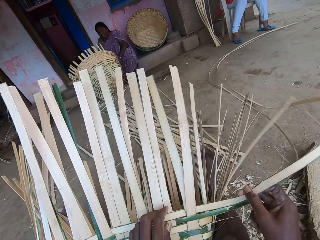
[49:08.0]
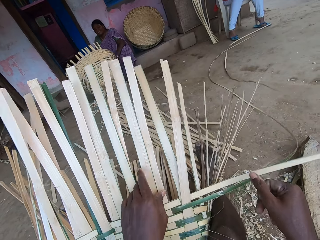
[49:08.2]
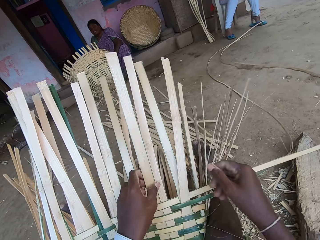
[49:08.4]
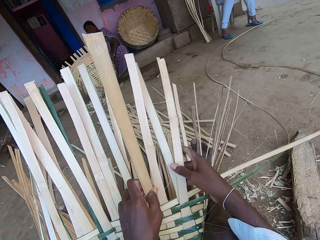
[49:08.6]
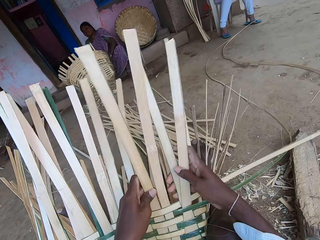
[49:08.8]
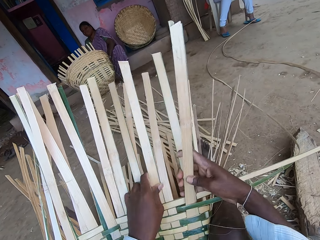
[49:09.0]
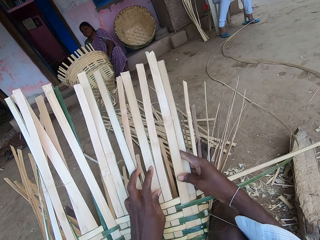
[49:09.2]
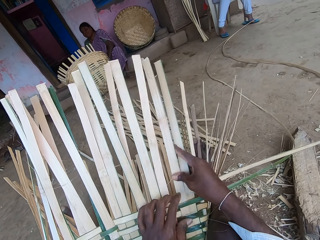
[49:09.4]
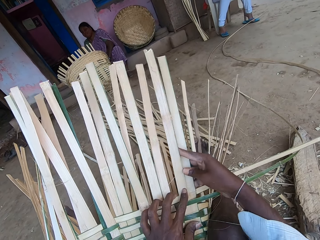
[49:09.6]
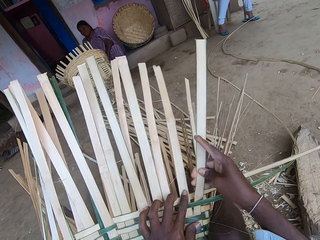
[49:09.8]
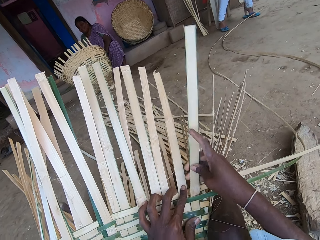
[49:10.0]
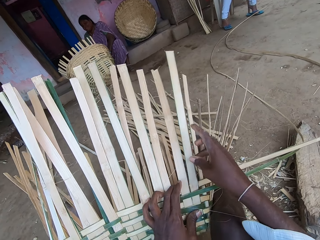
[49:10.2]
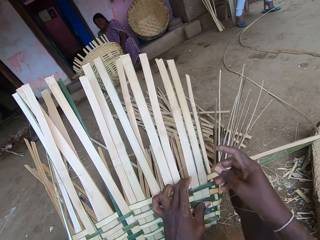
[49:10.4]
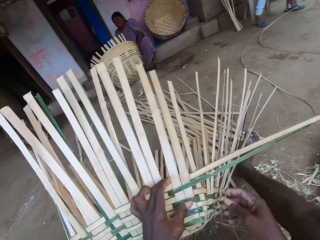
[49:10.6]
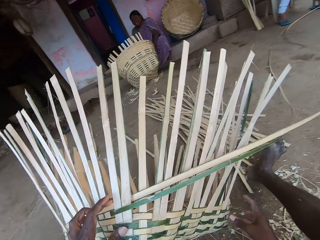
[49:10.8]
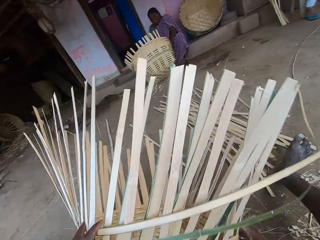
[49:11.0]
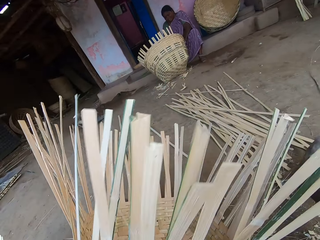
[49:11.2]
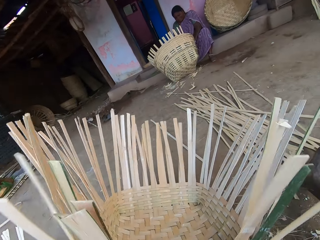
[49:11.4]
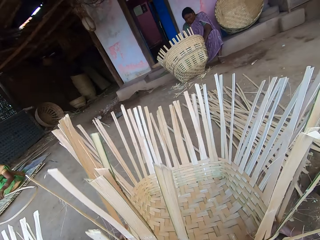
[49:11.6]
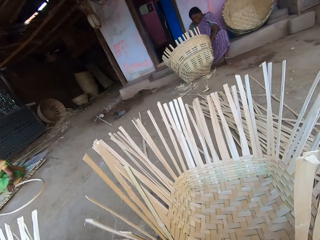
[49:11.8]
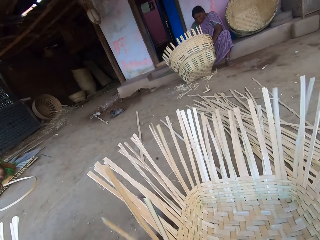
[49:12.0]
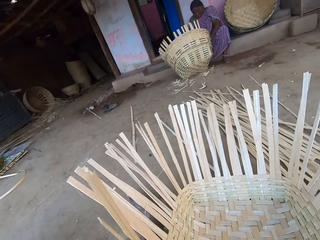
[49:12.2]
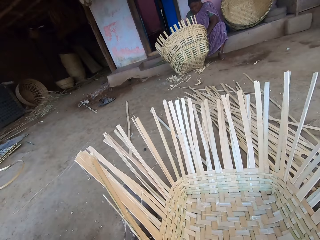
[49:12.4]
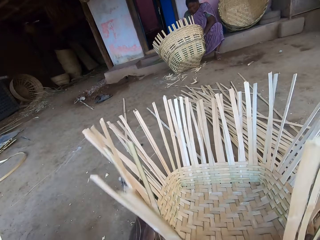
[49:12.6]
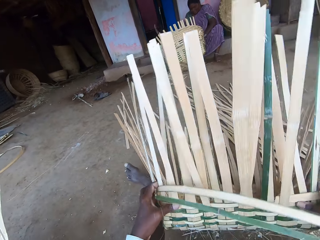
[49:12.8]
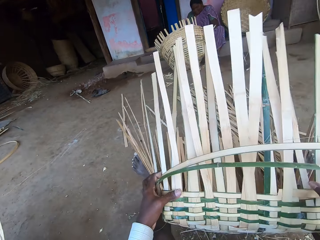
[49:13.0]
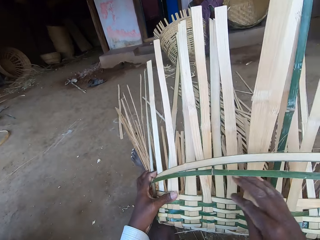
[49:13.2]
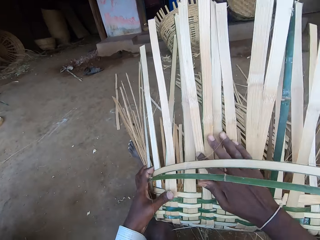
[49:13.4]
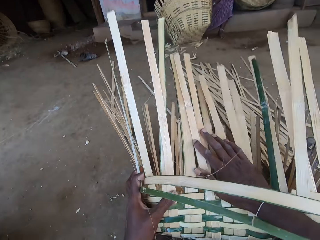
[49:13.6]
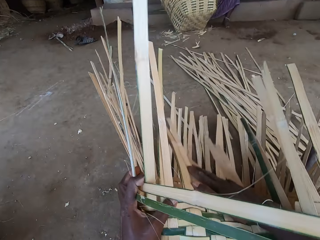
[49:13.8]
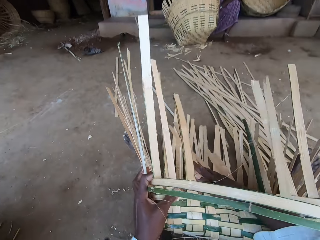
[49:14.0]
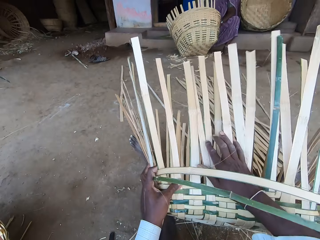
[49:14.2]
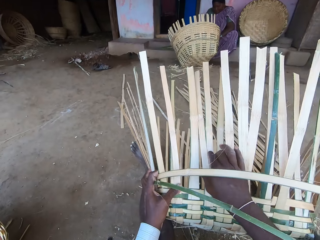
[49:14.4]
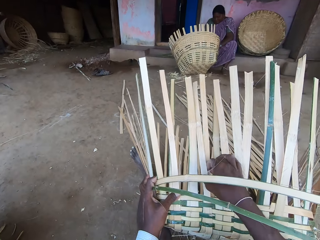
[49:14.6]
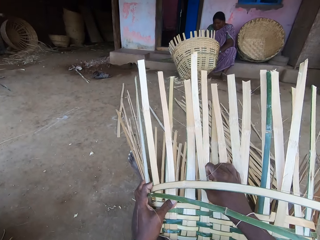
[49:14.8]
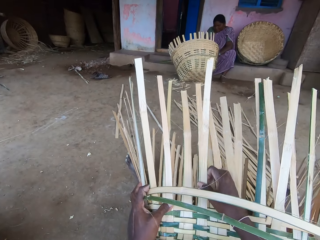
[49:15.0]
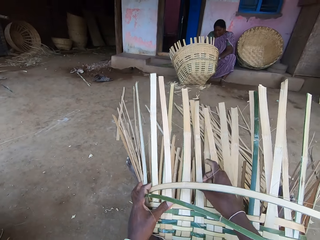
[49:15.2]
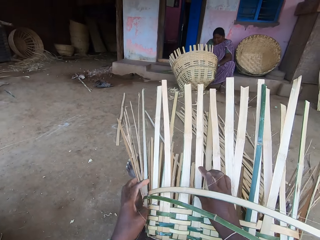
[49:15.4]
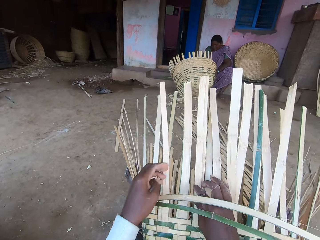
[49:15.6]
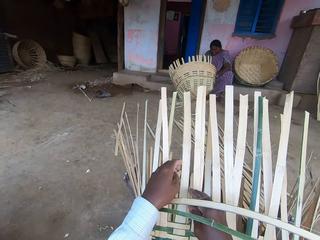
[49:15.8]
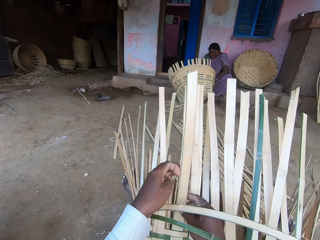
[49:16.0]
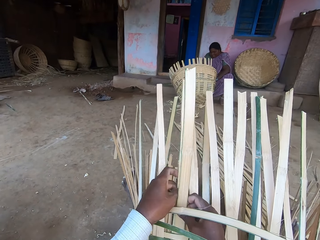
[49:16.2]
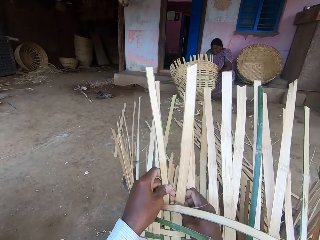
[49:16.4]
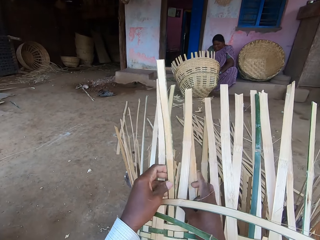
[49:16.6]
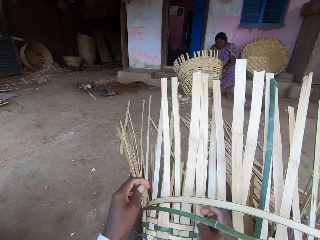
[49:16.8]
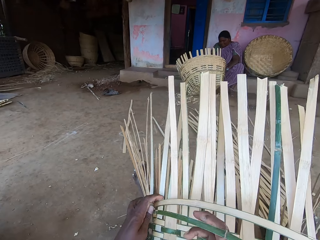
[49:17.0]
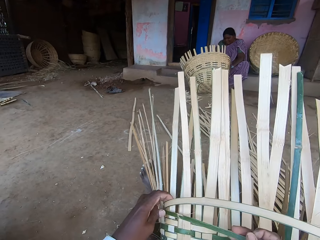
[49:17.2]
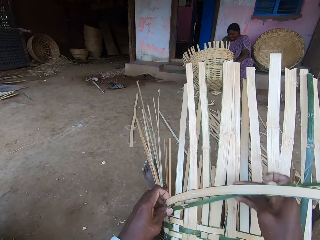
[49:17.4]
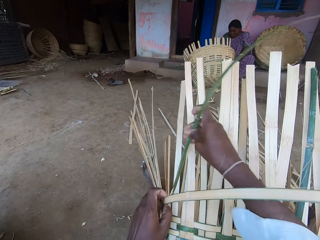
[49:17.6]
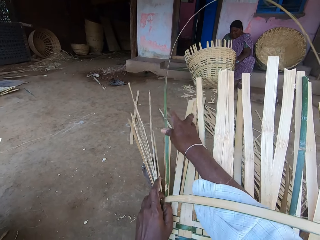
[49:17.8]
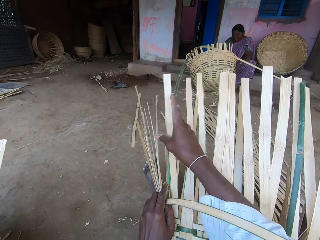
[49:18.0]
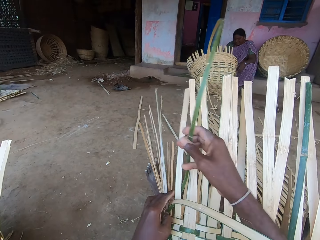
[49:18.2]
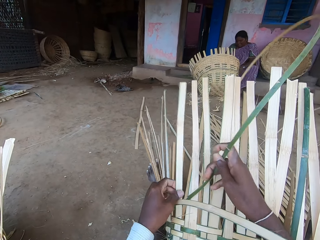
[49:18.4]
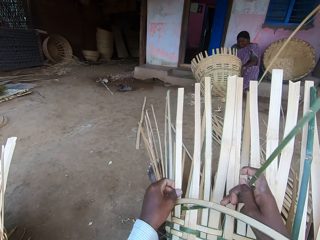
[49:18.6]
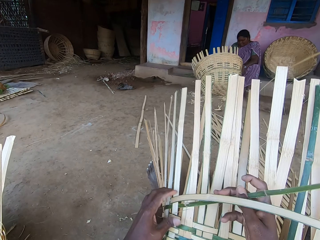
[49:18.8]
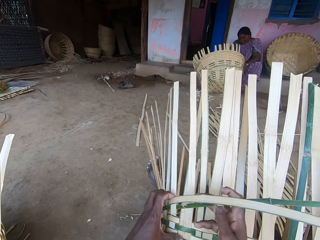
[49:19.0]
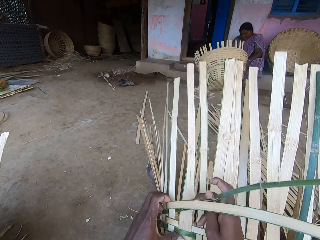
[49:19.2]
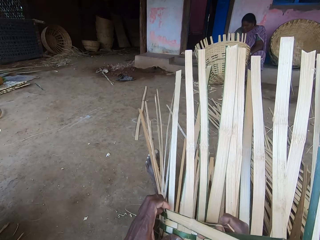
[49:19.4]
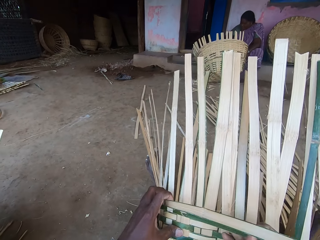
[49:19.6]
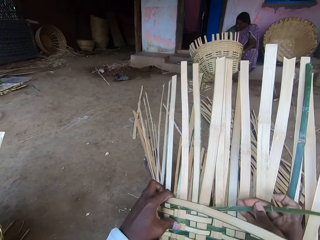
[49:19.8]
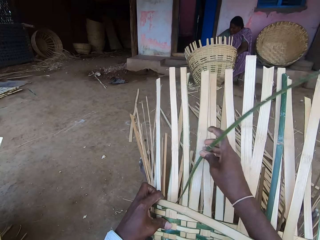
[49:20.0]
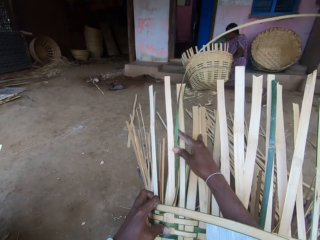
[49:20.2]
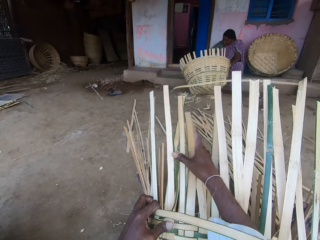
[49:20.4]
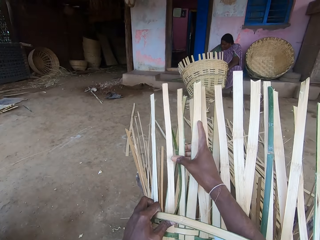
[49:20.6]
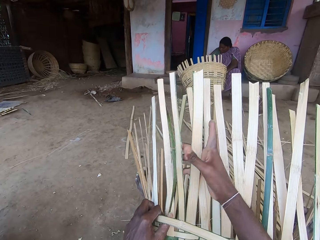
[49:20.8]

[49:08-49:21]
The camera wearer talks with a person. He turns the basket around with both hands. He pushes the basket down with his right hand. He straightens the basket. He weaves the basket.

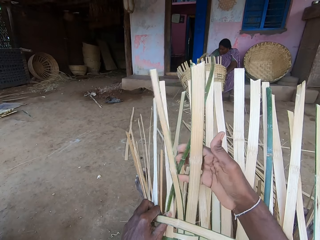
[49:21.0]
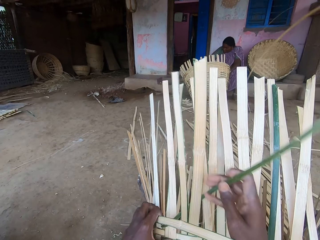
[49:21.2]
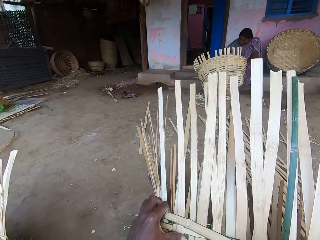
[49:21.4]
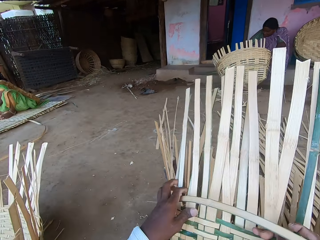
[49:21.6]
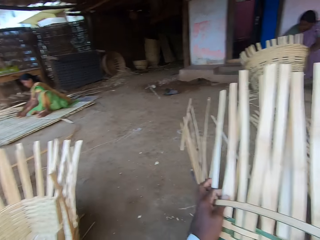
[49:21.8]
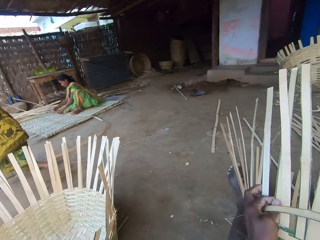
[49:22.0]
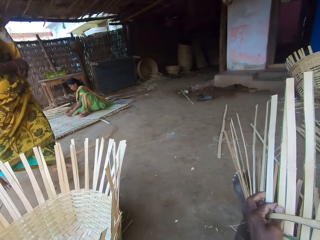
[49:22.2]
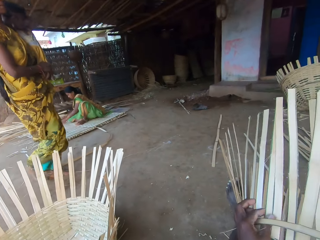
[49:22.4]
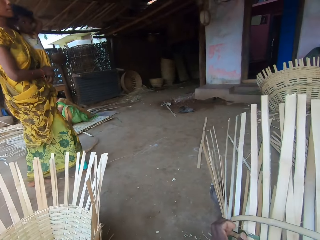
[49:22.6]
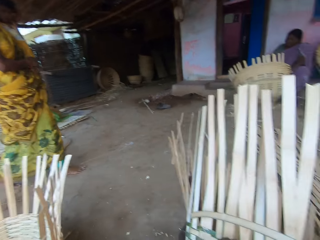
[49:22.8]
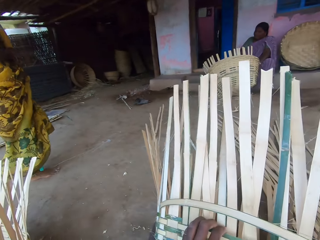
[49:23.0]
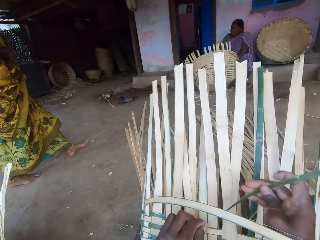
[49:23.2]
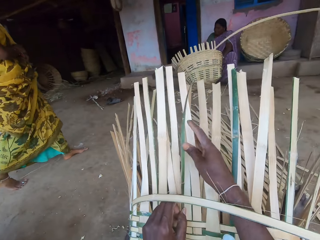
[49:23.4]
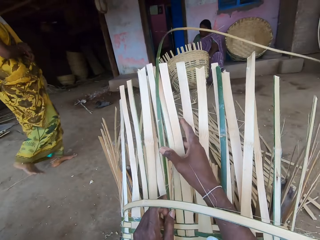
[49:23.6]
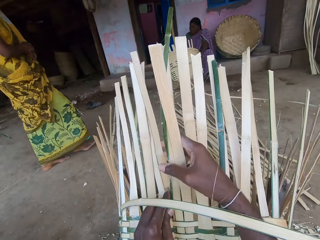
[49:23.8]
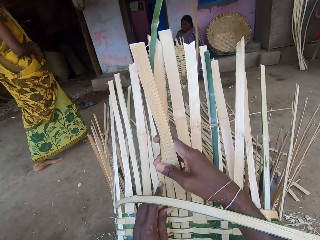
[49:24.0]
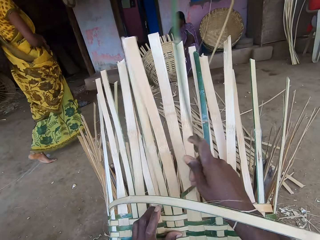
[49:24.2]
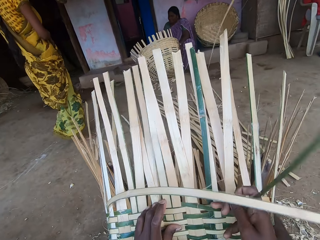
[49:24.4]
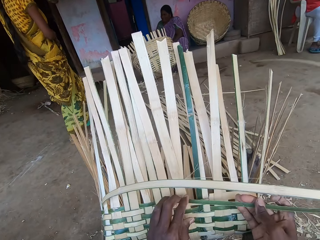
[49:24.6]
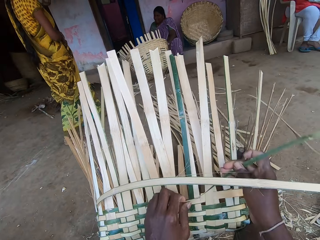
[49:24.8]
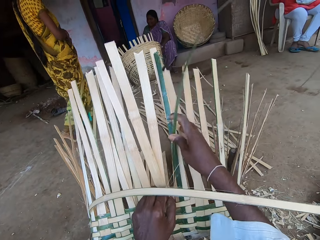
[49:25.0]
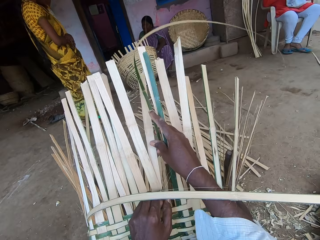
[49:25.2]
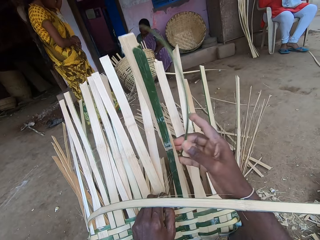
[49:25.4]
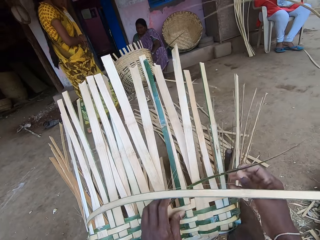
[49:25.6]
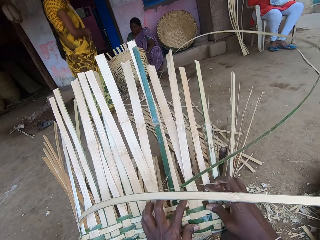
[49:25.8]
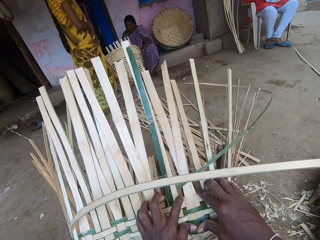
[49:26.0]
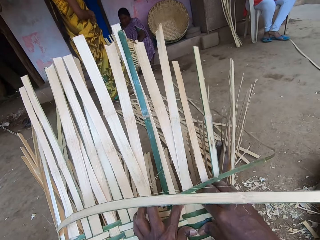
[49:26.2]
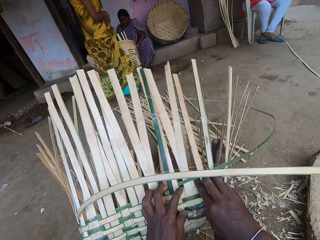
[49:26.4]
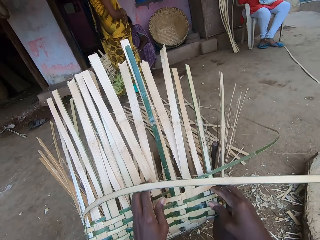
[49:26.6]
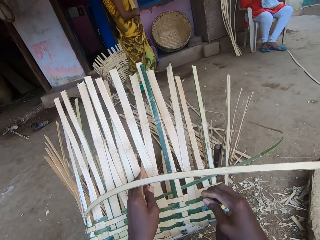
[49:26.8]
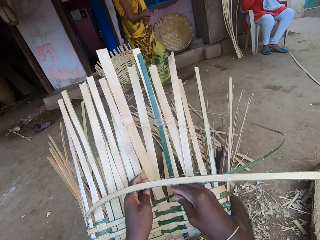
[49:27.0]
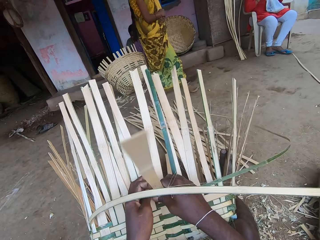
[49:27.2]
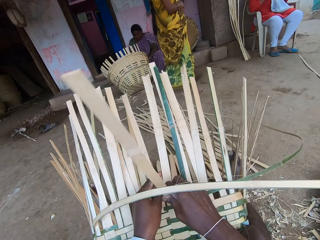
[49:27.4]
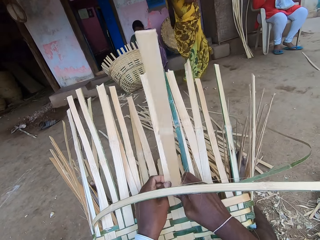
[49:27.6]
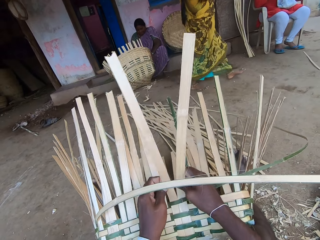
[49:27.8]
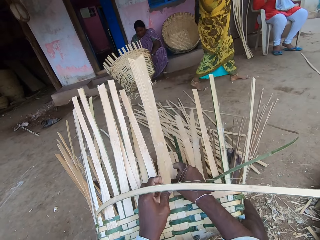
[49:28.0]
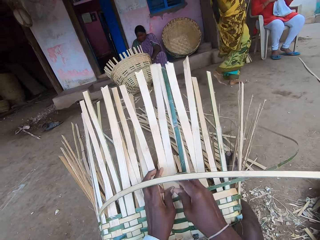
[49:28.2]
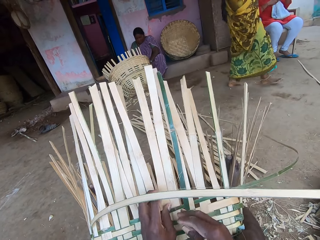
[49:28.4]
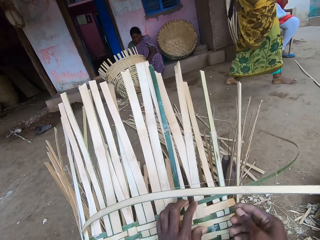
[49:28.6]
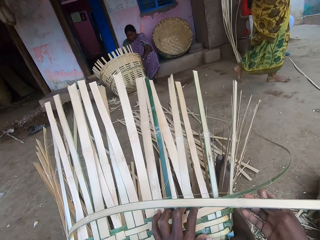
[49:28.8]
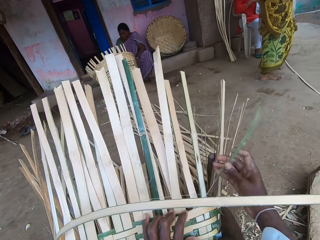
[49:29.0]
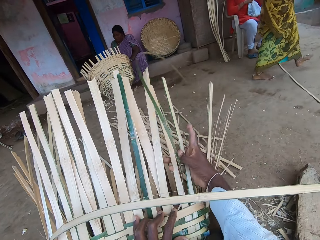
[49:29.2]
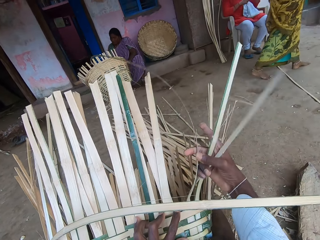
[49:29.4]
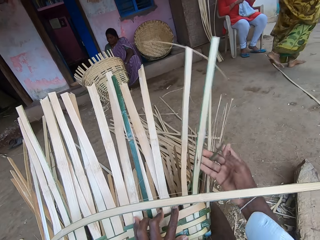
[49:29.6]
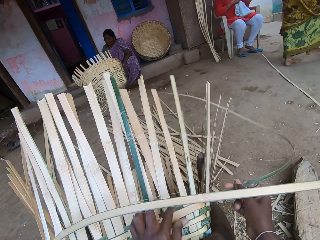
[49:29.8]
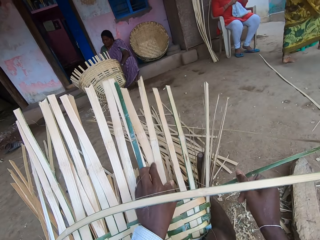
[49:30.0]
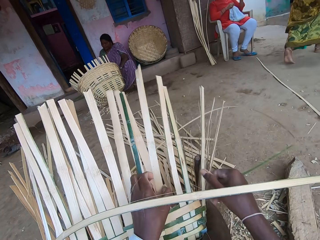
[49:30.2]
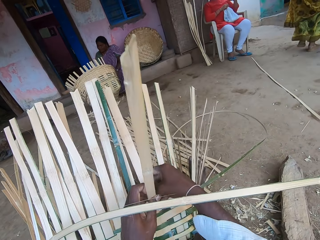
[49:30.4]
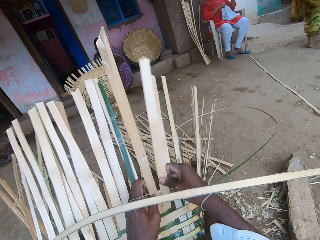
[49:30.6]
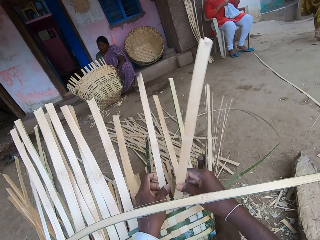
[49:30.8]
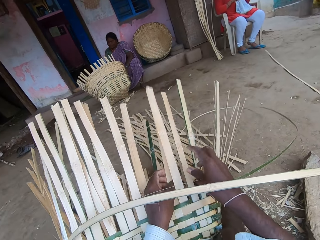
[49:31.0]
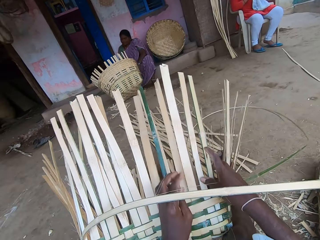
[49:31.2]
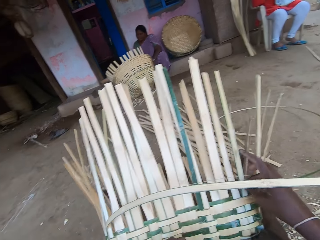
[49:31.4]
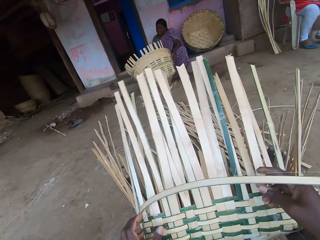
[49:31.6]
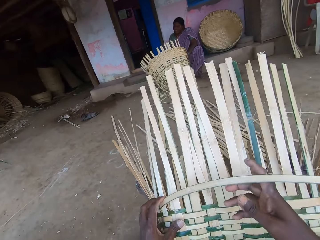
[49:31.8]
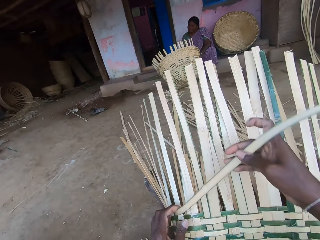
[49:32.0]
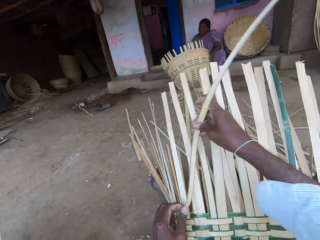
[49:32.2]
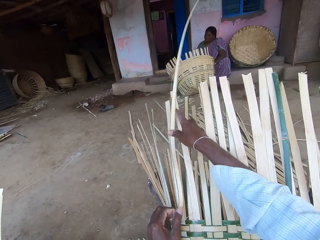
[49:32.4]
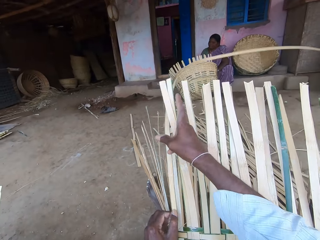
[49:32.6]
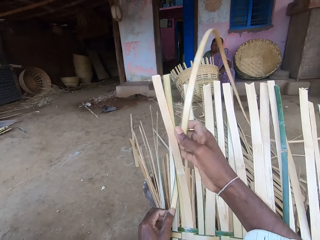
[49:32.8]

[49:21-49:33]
The camera wearer looks around. A woman walks past the camera wearer. Another woman weaves a mat with bamboo strips in both hands. The camera wearer weaves a basket. They weave the basket again.
